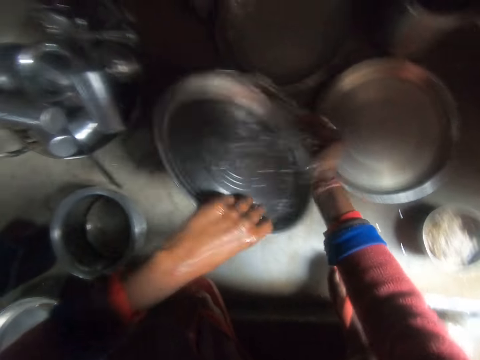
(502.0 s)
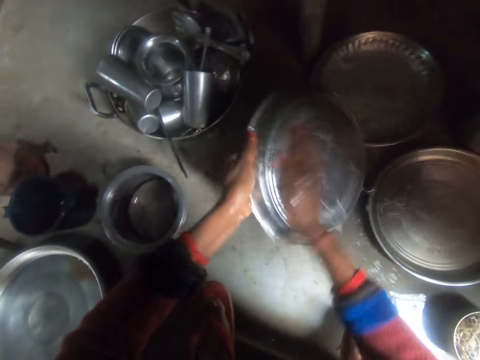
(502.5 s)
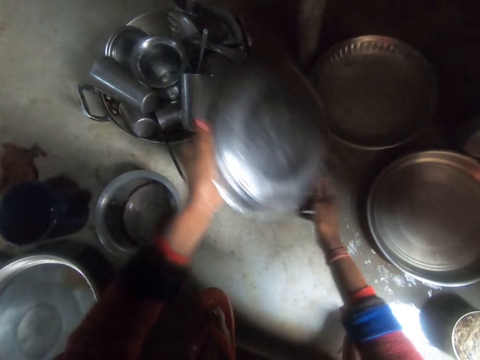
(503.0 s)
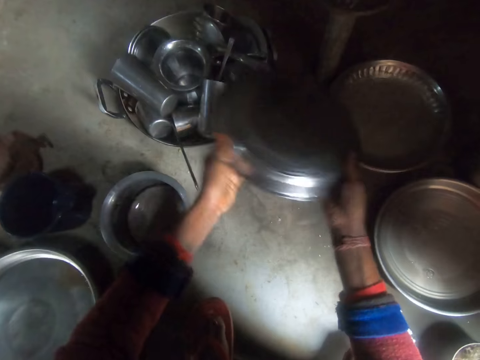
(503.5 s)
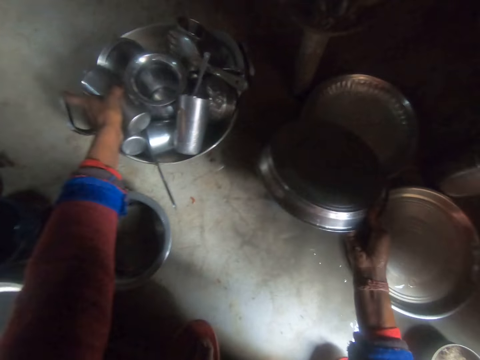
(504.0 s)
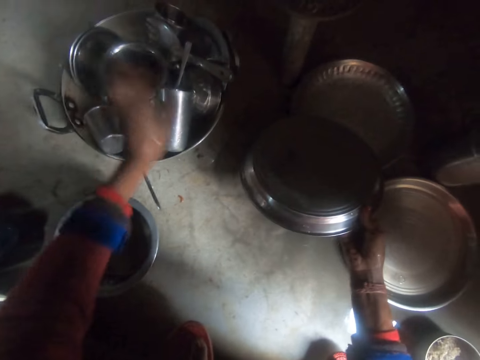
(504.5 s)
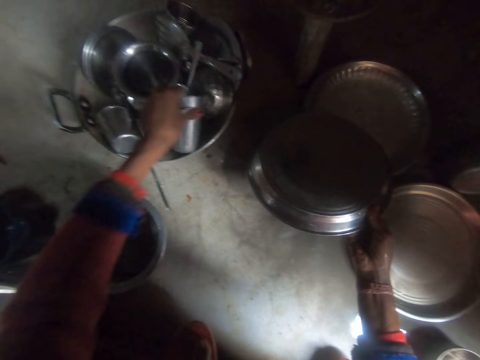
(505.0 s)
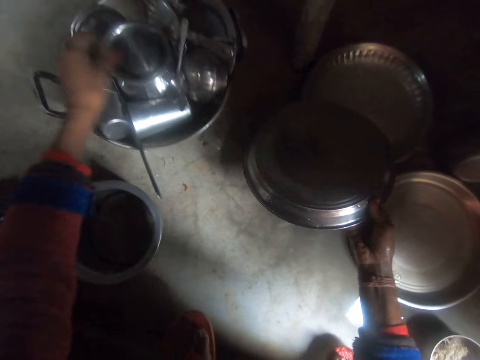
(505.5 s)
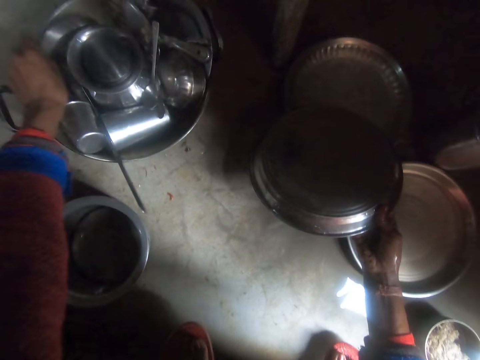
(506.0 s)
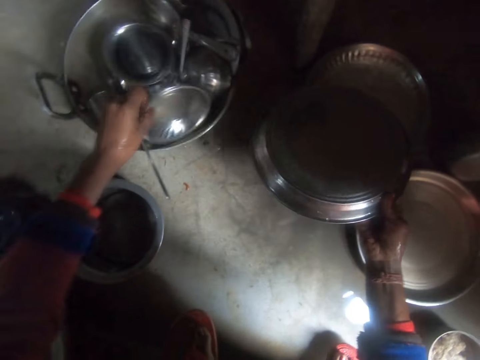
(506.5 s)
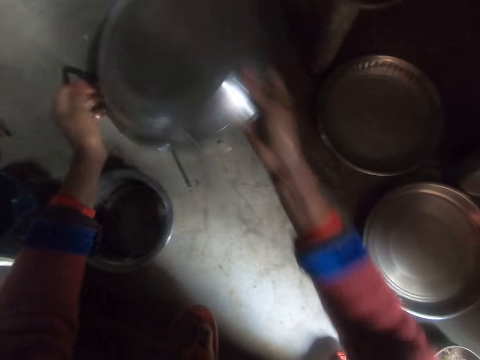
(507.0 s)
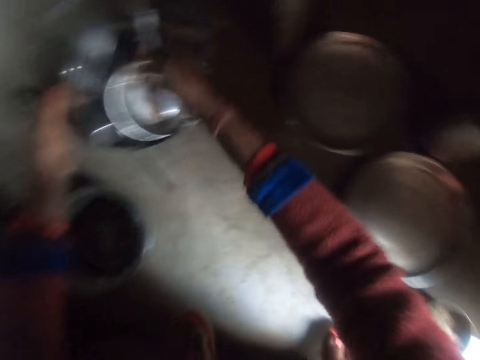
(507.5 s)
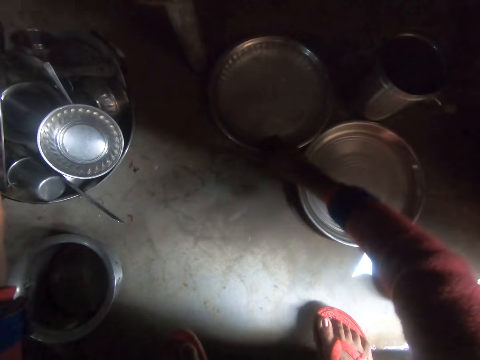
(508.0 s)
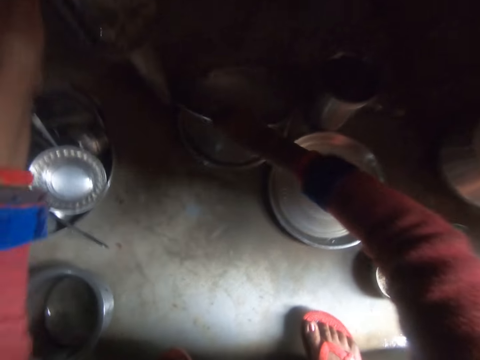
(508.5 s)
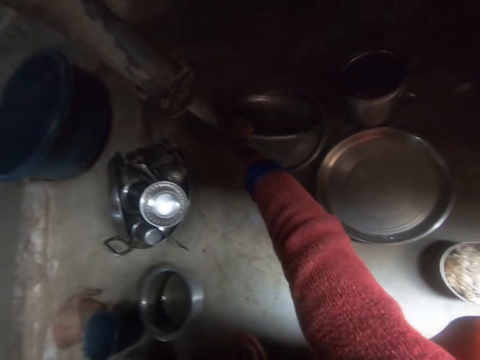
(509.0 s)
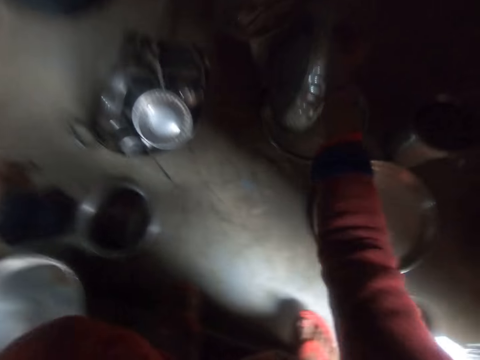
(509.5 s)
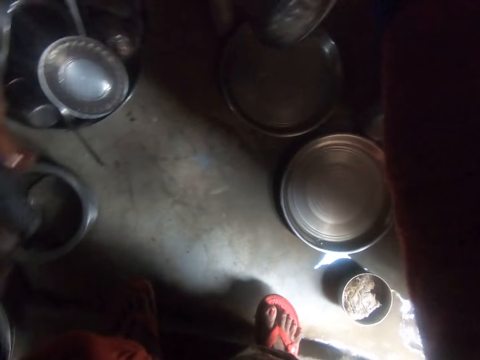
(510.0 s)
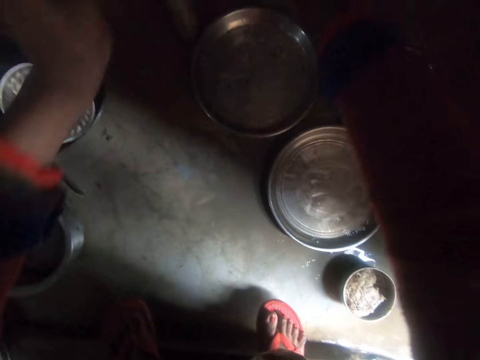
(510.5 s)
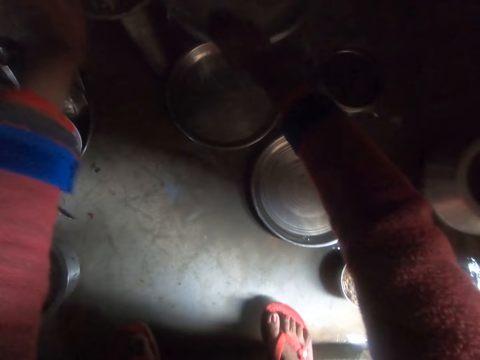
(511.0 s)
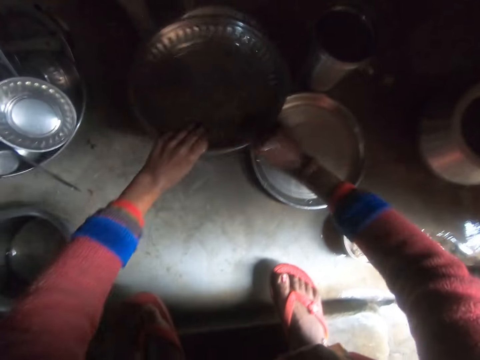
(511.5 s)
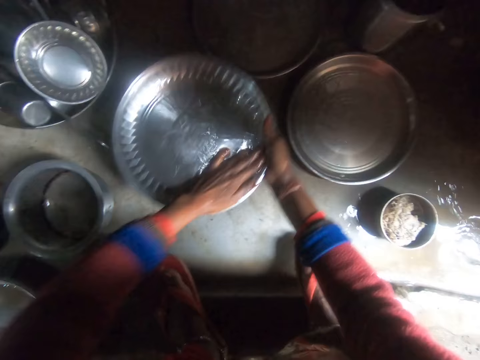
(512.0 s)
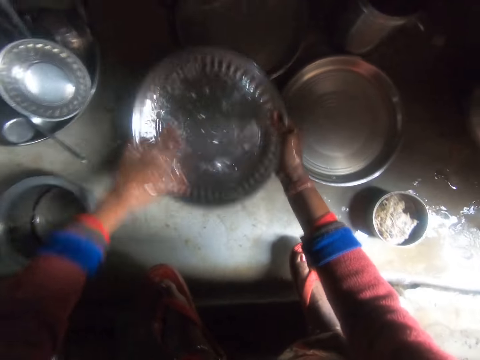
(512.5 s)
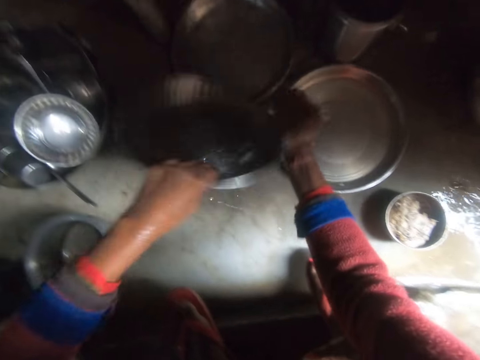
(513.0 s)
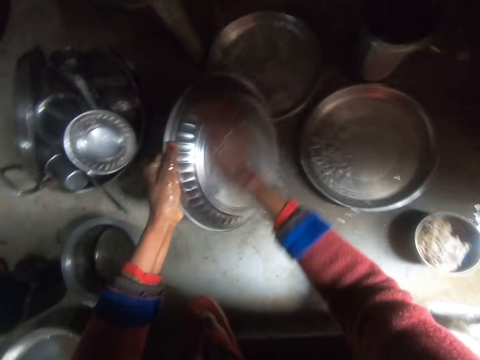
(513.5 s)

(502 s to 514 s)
The camera wearer picks up the water glass. They place the cups in the stainless steel pot in the wok. They pick up the water glass and drop the water glass. They pick up a bowl and drop the bowl. They put the tray in the wok. They pick up another tray, pump water and rinse the tray.

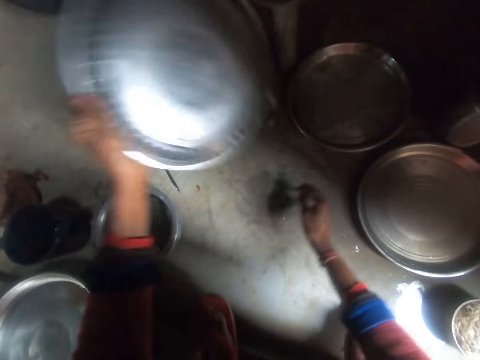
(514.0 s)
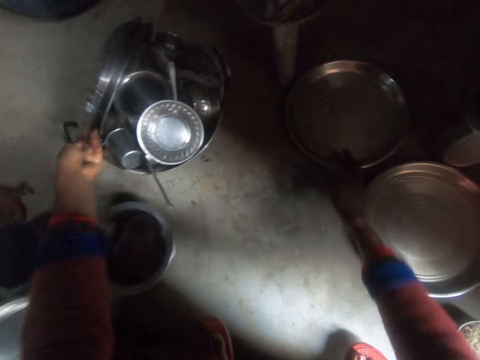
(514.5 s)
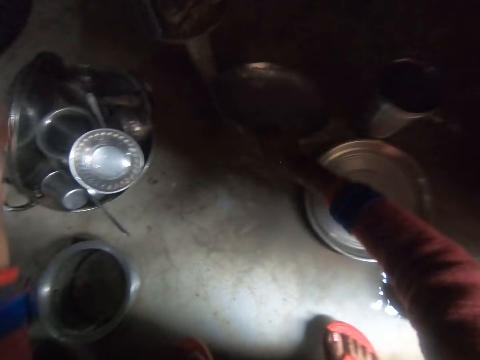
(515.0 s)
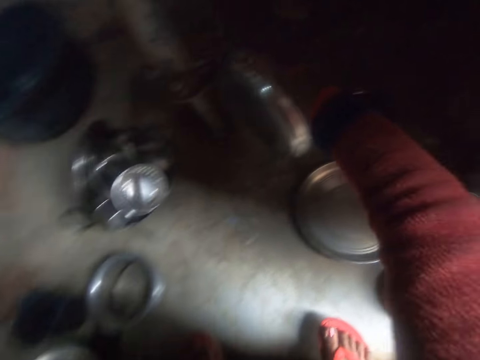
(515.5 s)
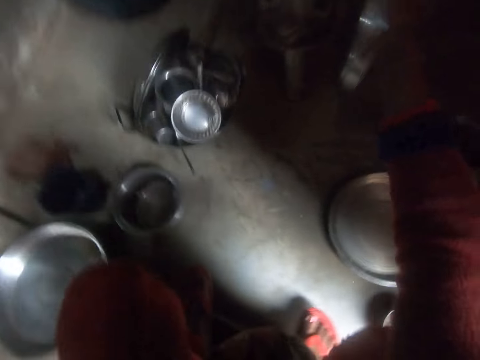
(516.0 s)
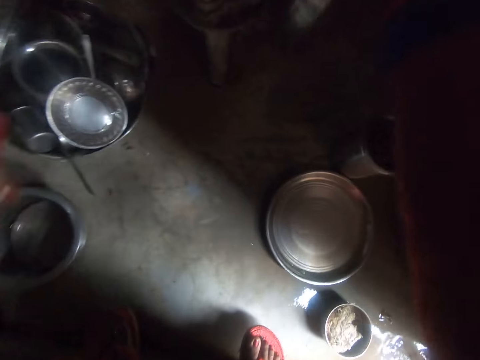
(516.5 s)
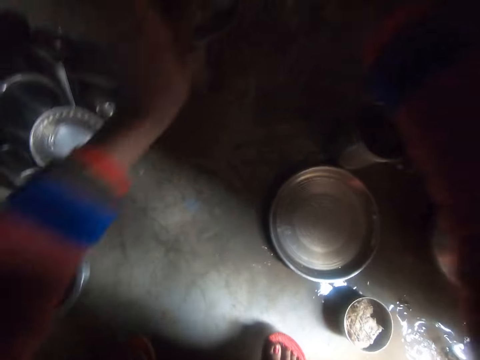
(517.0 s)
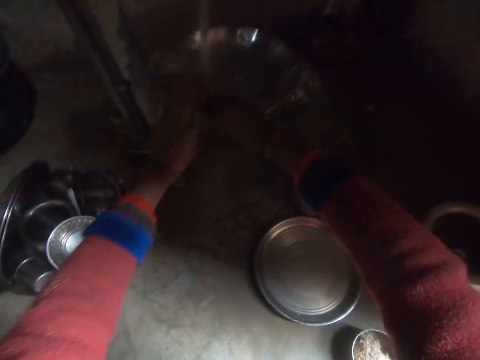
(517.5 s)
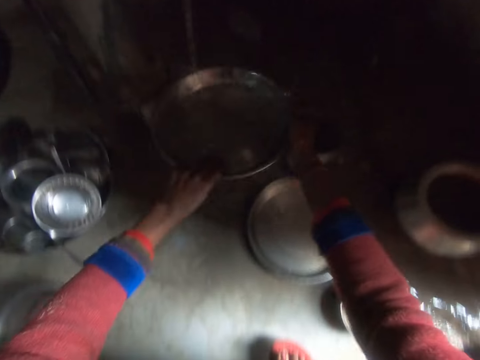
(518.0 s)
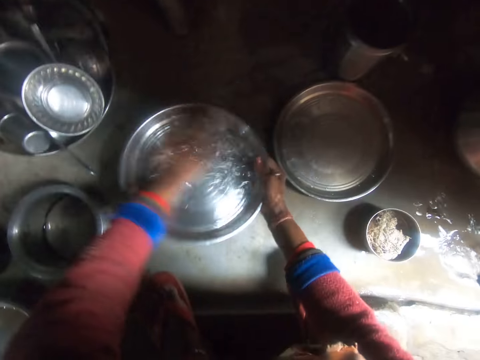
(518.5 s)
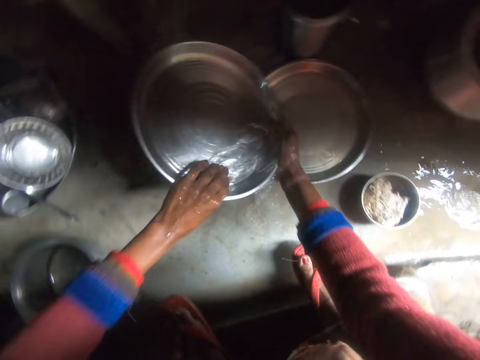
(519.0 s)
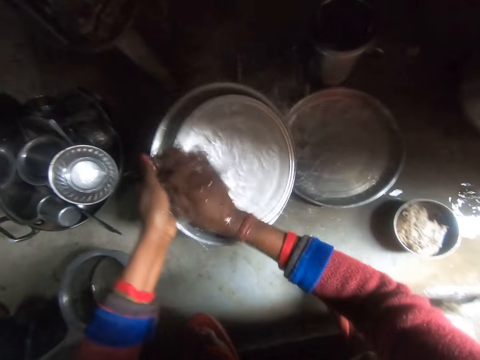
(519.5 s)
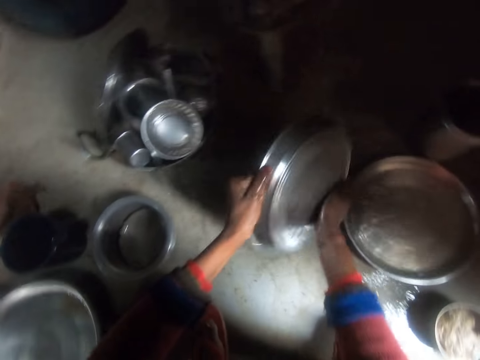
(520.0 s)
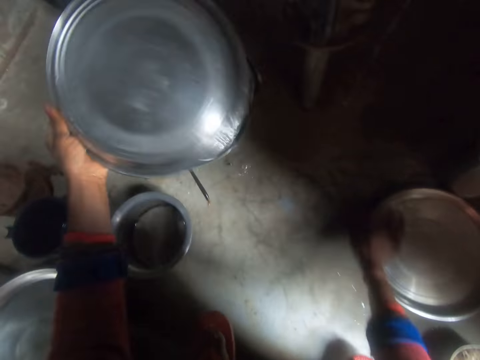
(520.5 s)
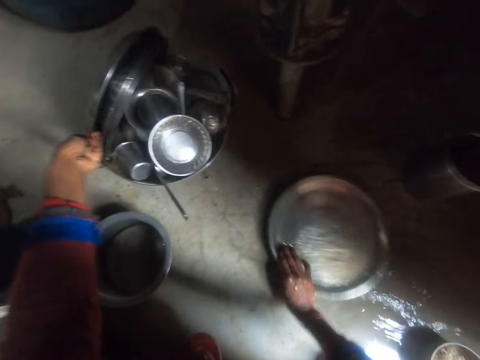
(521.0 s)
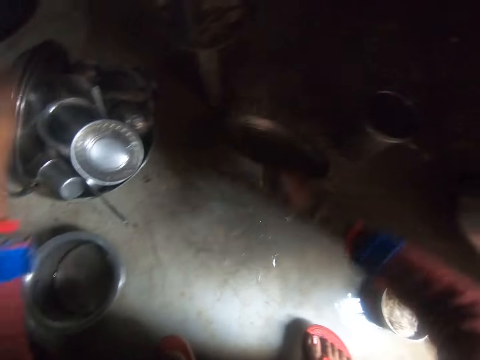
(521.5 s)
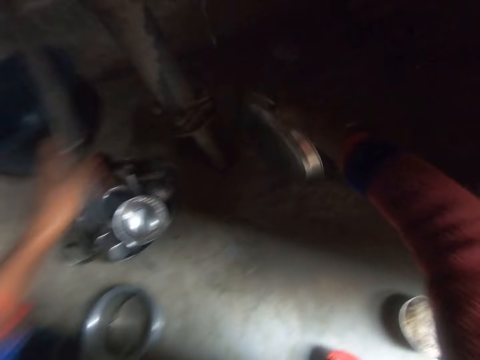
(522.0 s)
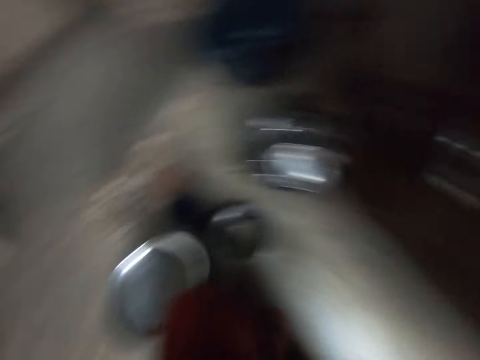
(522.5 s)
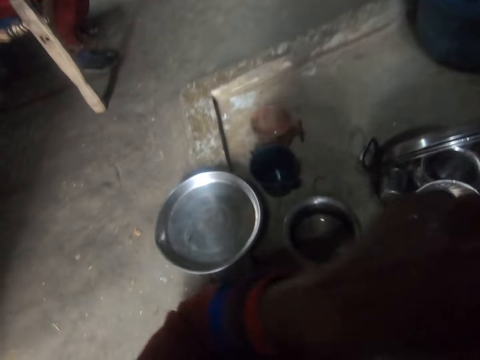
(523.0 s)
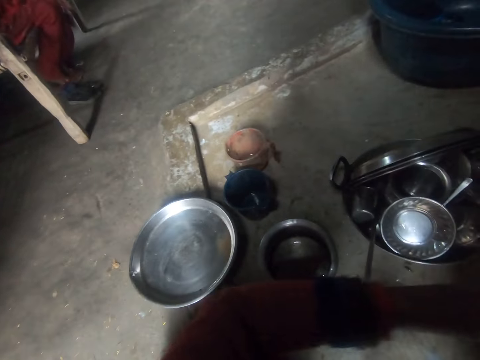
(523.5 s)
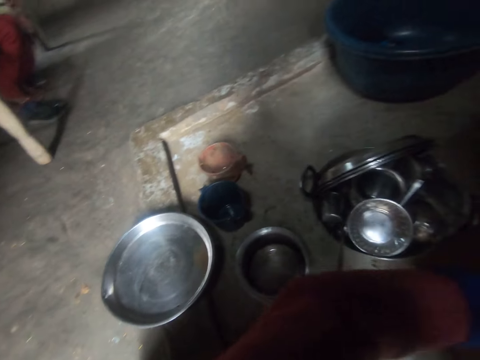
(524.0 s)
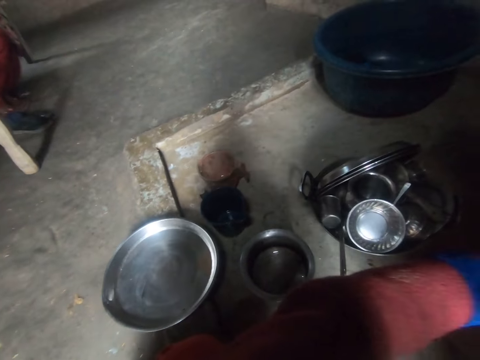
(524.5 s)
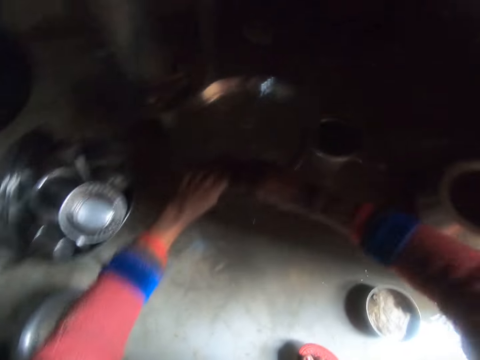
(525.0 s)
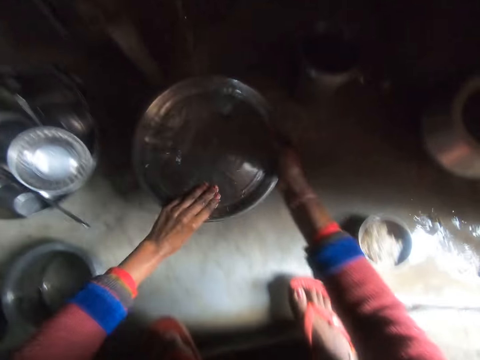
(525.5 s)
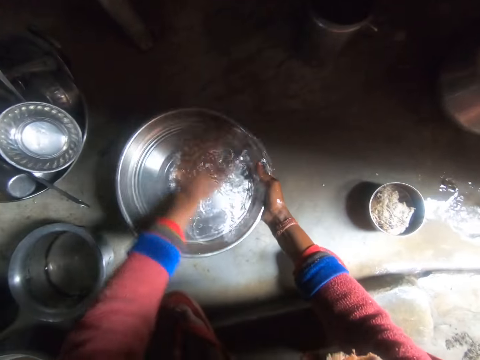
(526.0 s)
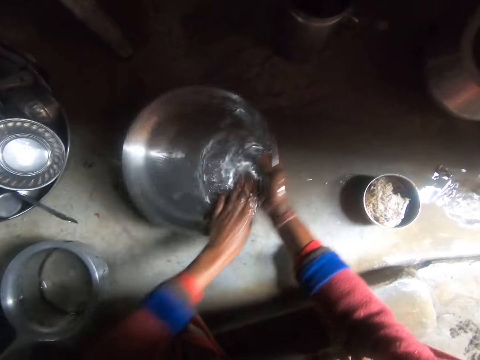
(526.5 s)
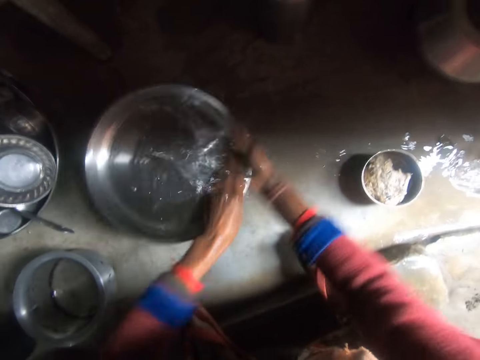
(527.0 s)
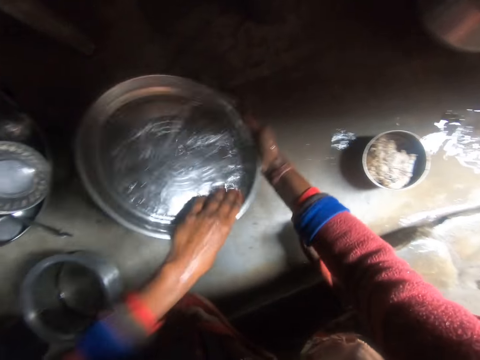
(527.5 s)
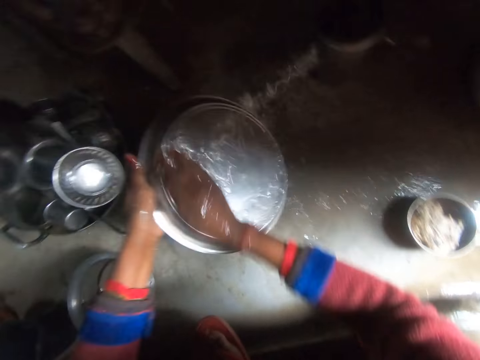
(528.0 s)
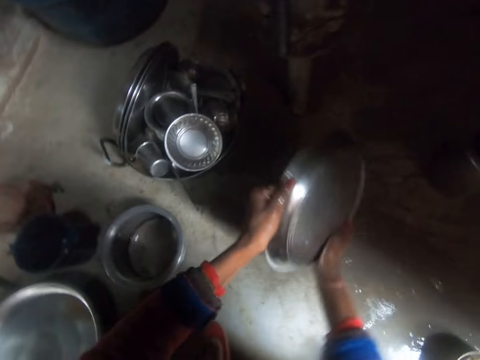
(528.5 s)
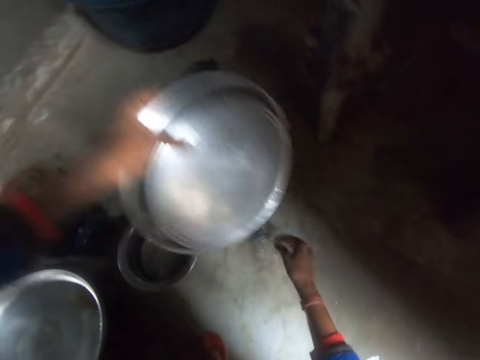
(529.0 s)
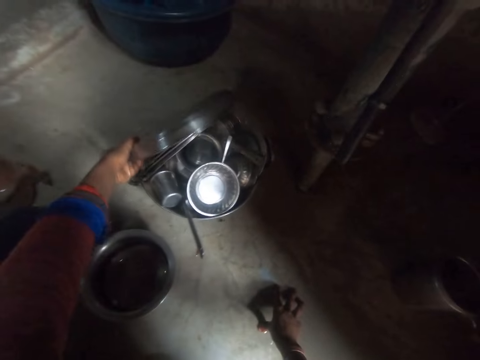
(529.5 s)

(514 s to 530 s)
The camera wearer puts the tray in the wok. They pick up another tray, pump water and rinse the tray. They put the tray in the wok. They pick up a tray and pump water. They move around. They rinse the tray.
